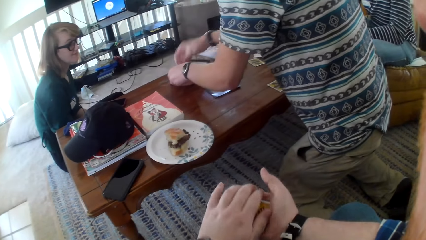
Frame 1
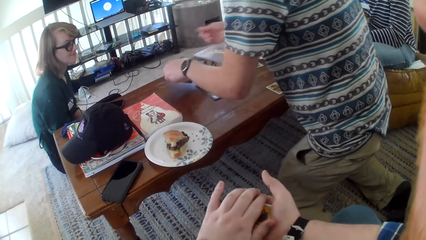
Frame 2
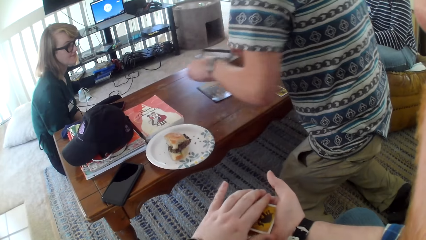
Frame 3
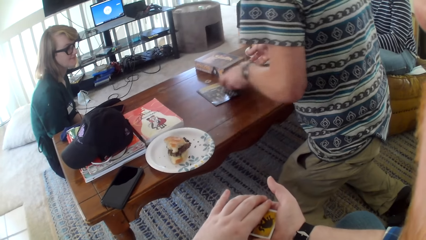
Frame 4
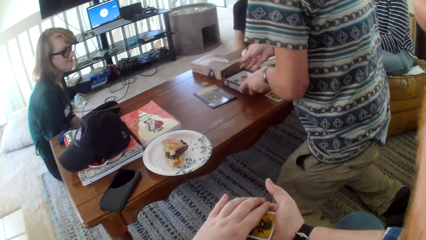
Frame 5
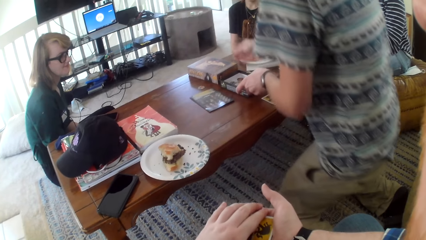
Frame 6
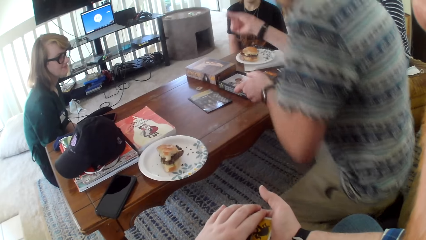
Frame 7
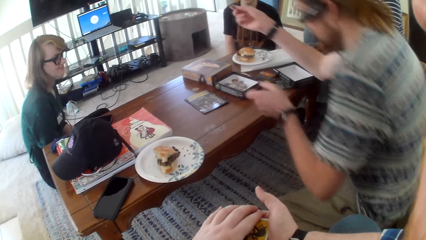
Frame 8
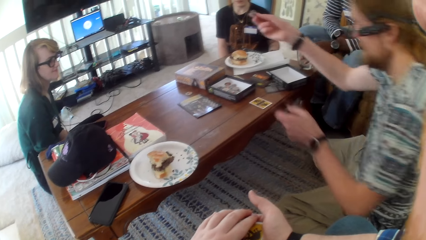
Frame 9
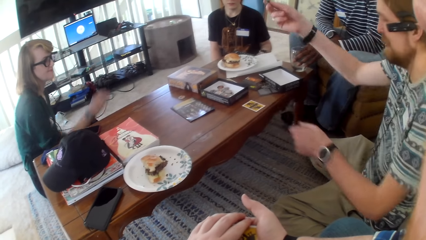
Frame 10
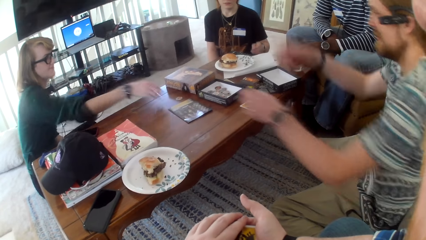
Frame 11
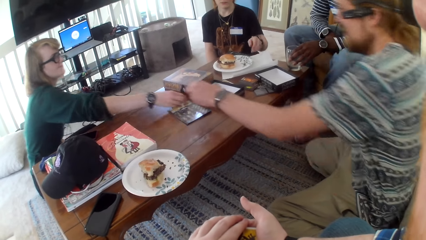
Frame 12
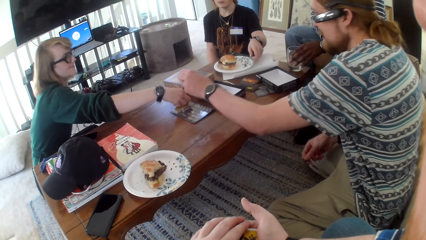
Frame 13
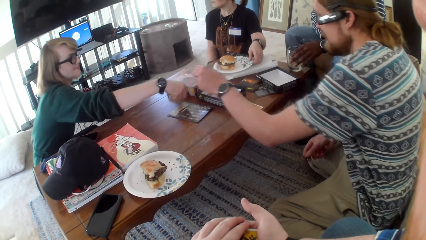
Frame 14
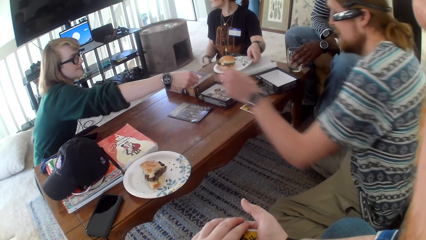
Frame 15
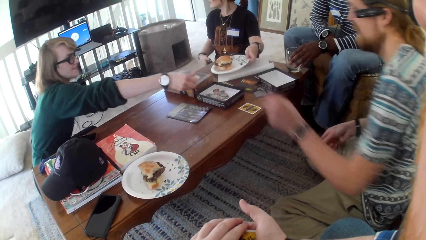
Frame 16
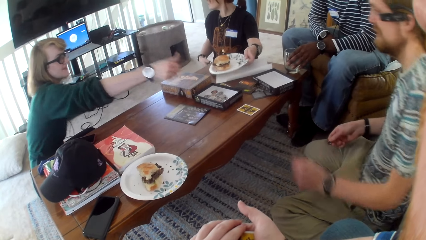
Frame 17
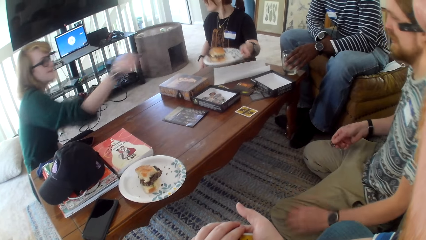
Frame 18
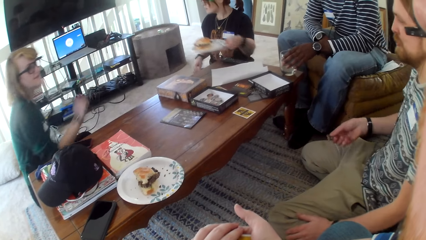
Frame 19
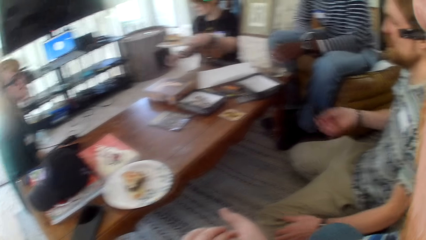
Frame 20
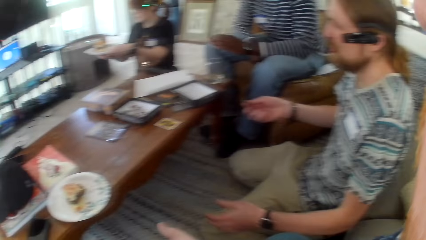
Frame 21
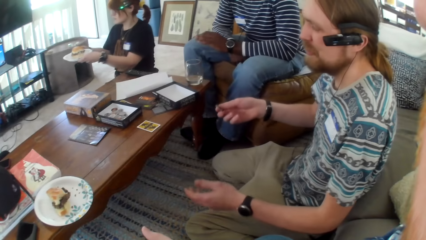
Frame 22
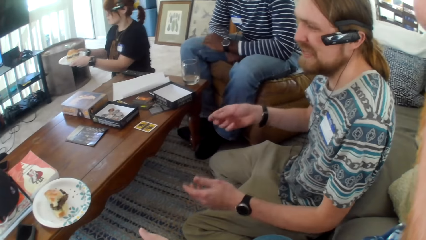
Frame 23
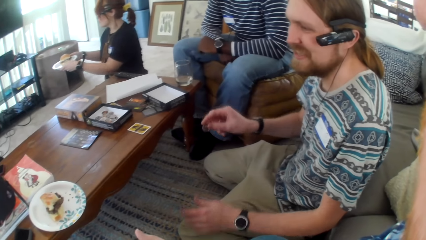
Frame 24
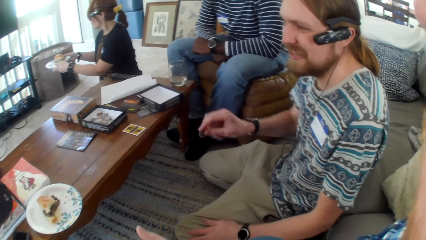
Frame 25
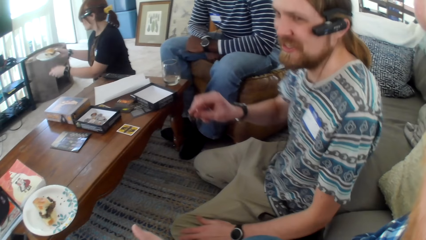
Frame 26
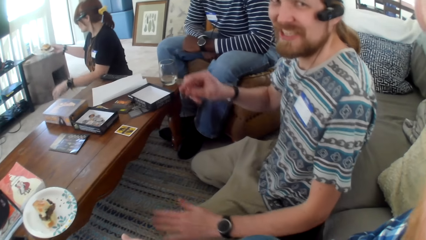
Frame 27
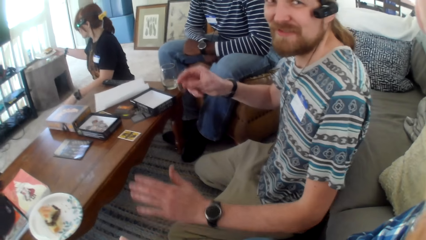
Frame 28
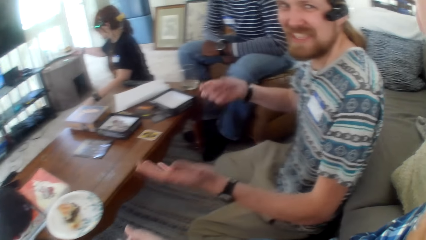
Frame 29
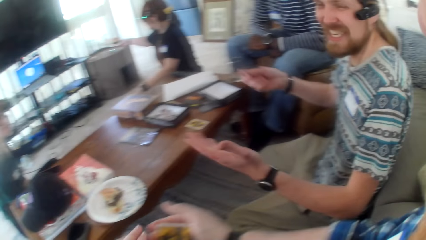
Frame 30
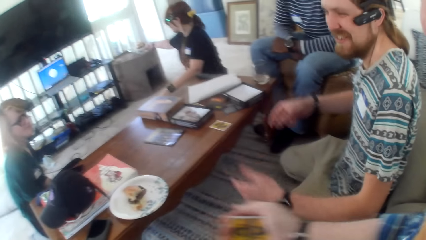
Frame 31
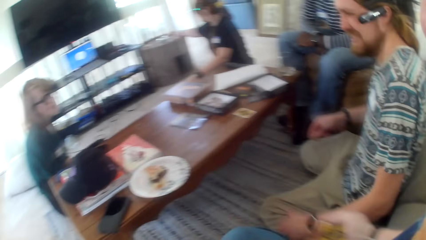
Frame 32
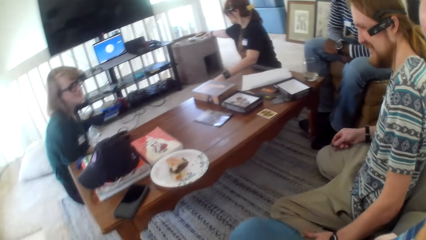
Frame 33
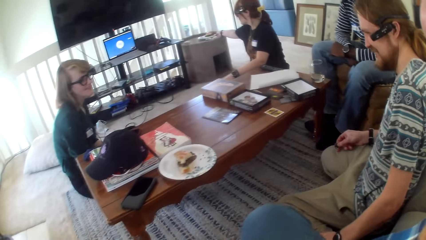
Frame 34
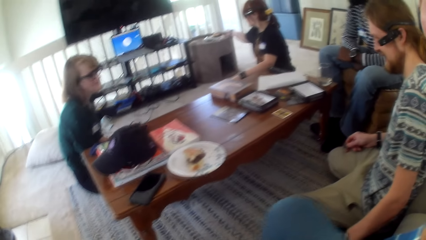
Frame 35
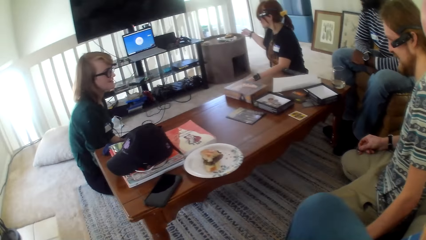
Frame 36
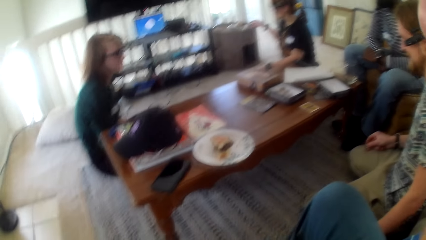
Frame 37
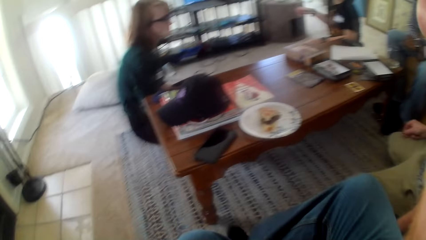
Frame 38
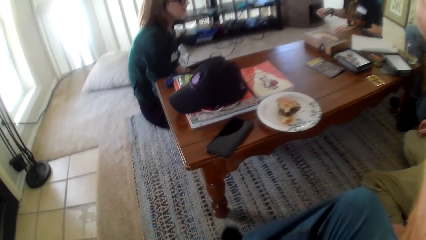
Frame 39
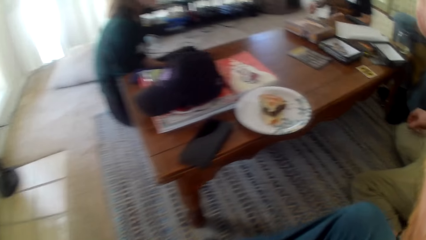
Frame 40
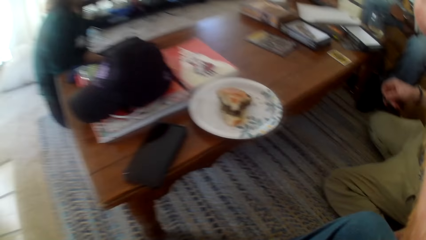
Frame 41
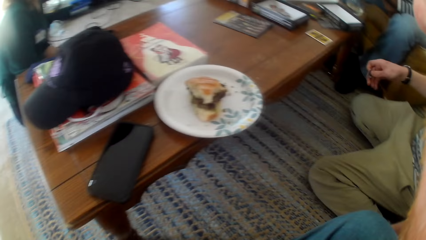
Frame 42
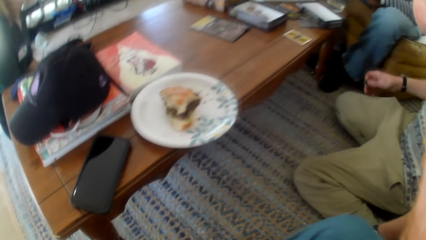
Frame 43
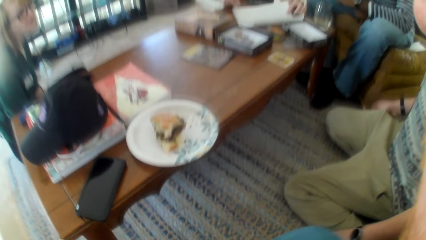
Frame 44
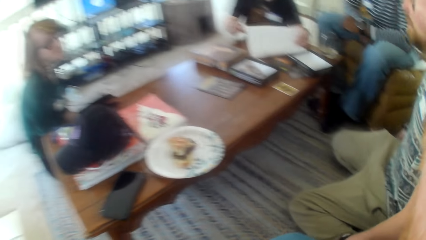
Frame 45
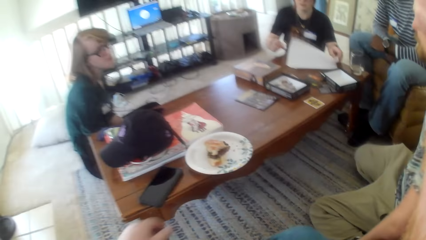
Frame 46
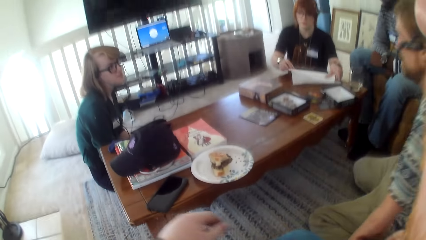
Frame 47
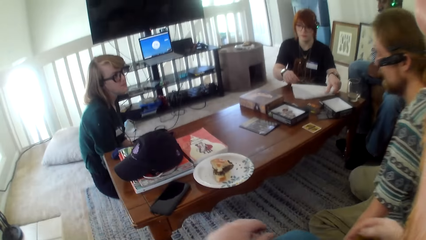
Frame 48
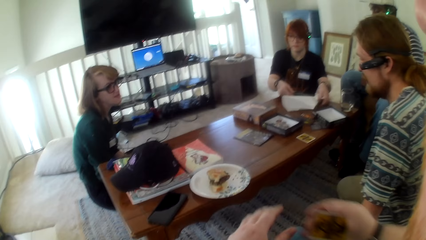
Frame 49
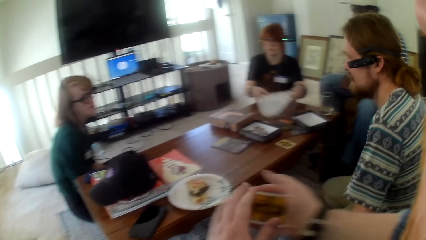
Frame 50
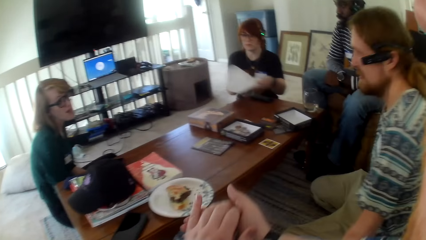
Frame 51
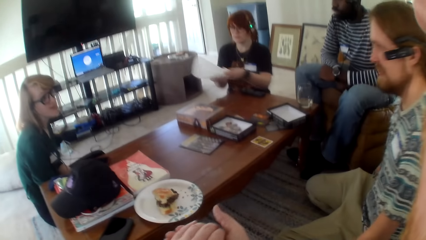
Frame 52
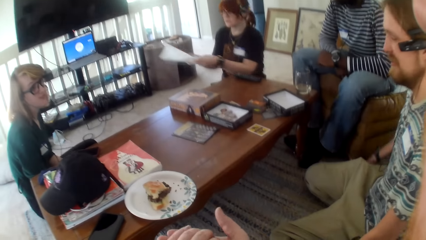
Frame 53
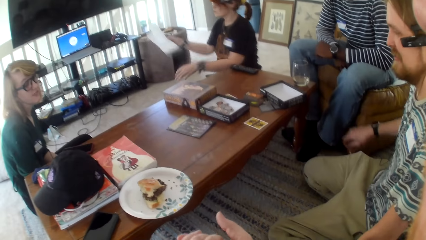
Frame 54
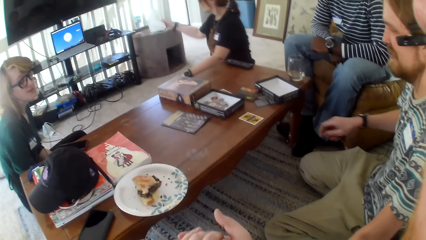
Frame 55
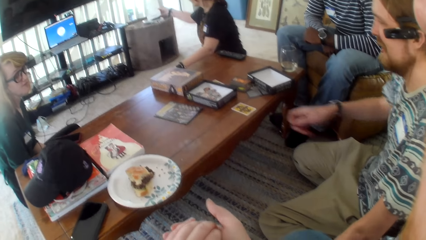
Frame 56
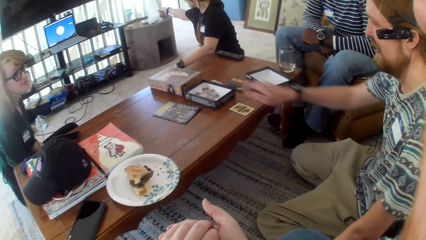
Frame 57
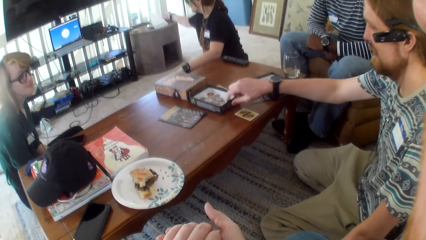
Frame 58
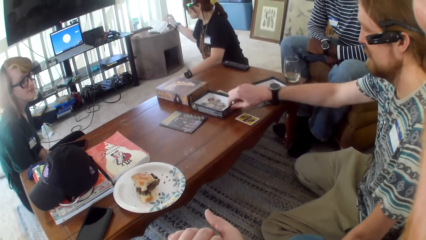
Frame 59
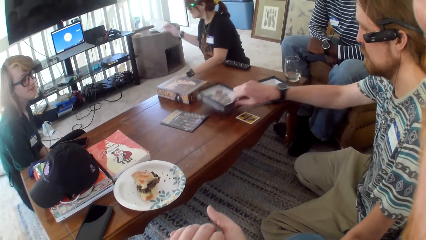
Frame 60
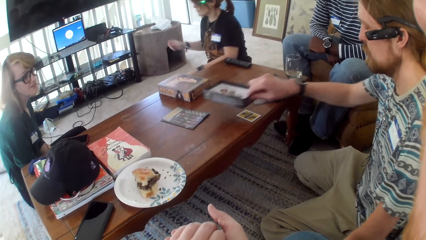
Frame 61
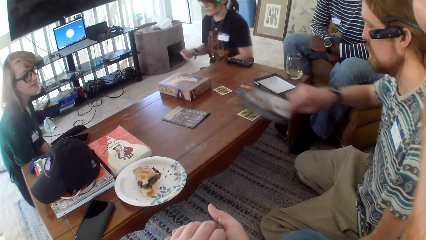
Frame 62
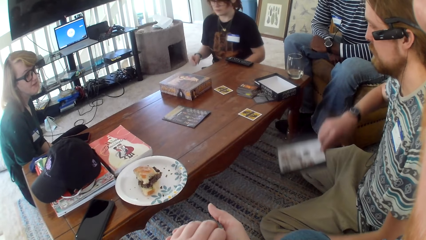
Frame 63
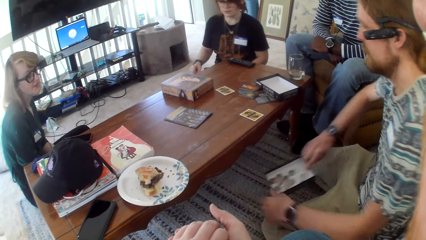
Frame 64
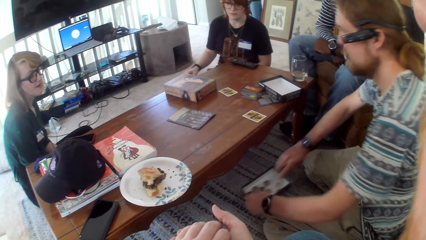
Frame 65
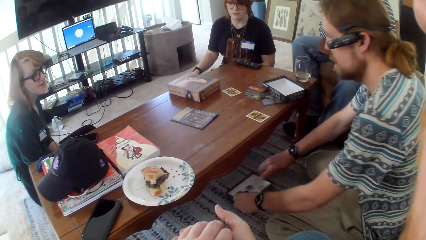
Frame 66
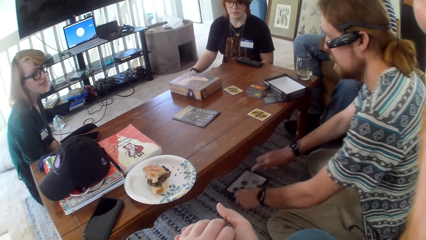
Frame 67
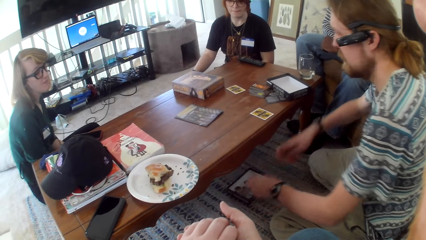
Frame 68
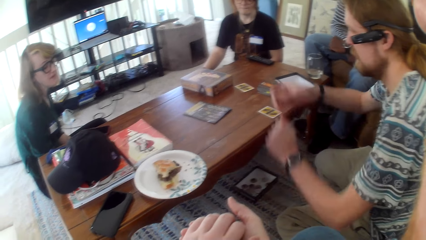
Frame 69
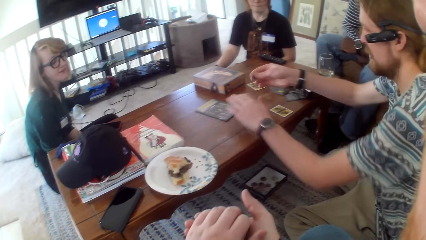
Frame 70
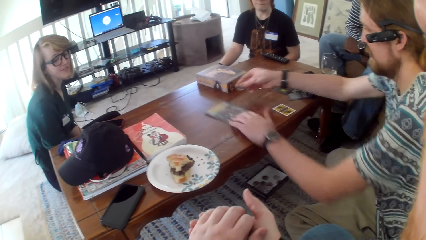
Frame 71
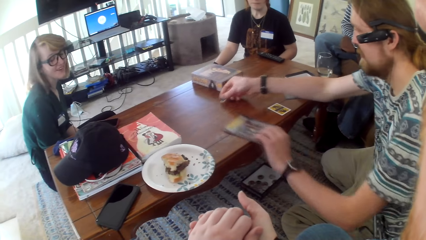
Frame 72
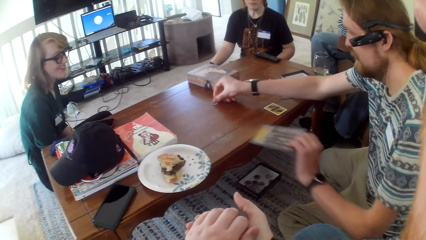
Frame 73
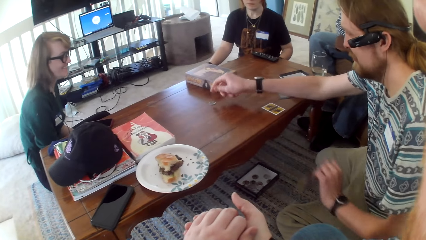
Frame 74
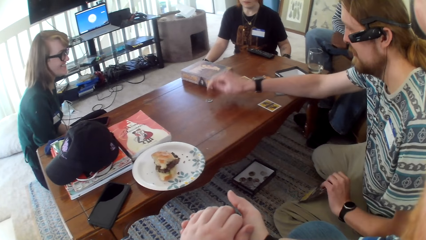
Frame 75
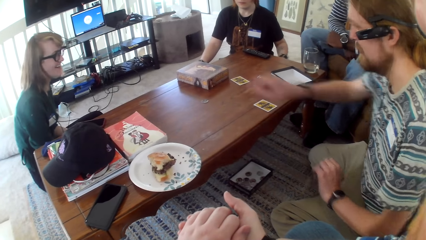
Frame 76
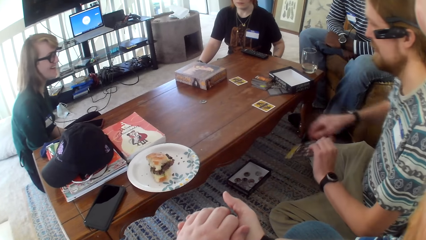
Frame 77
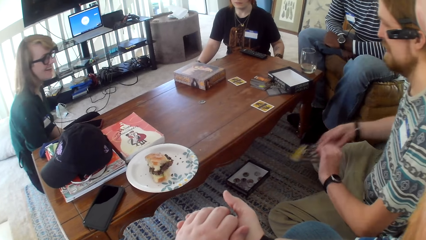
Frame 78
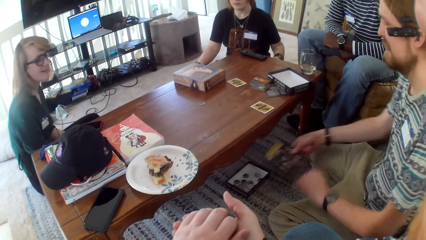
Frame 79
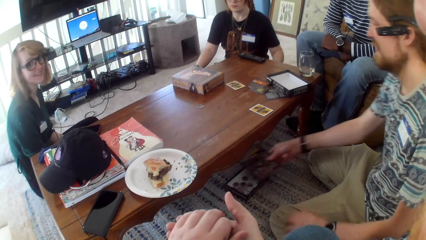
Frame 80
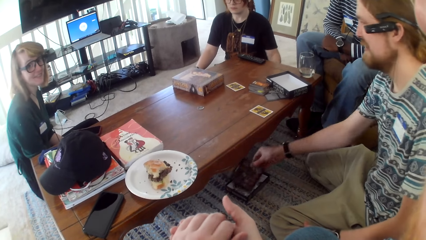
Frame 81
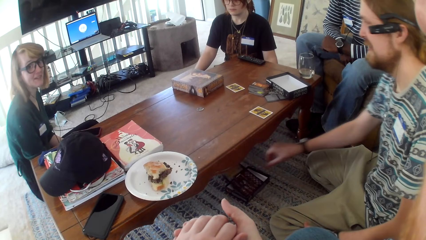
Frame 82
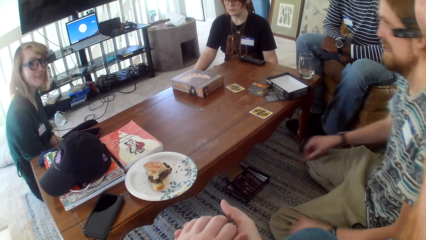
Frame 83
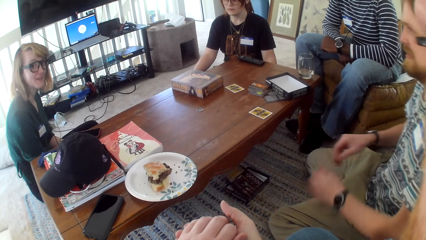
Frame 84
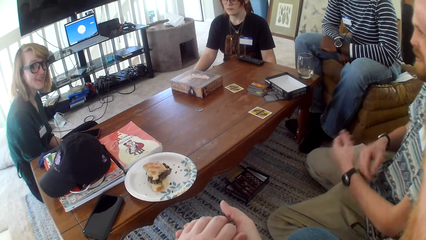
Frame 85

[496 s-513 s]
A man talks and picks chips from the box. The man moves the box around the table and sits down. A woman drops chips in the box. The woman puts a plate on the table and removes the plate from the table. The man talks. The camera wearer laughs. The woman puts the plate down. Another woman talks. The first woman moves the paper from the table. The man picks the box from the table, places the box on the floor, picks the paper from the table, and drops the chips on the table. The other woman laughs. The man places the paper on the floor.
